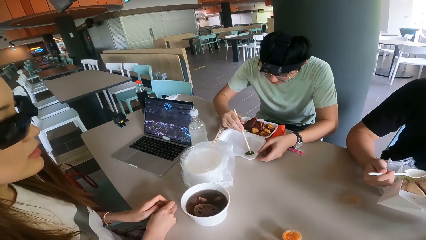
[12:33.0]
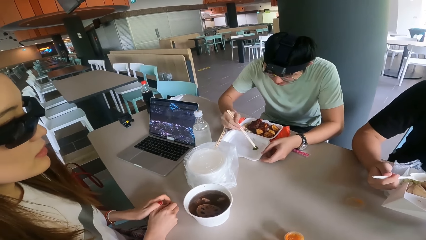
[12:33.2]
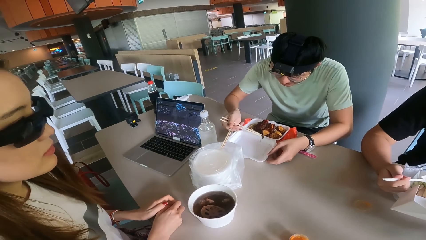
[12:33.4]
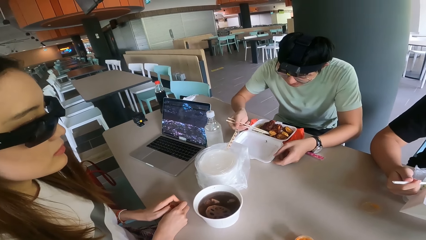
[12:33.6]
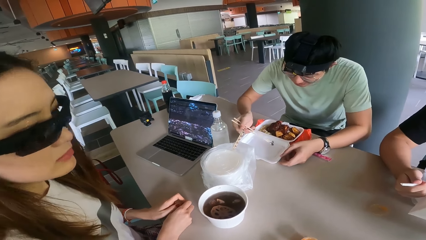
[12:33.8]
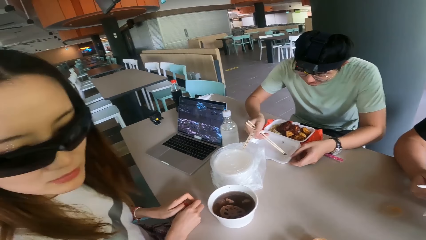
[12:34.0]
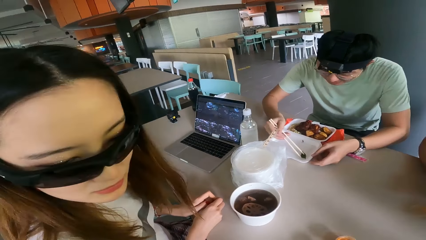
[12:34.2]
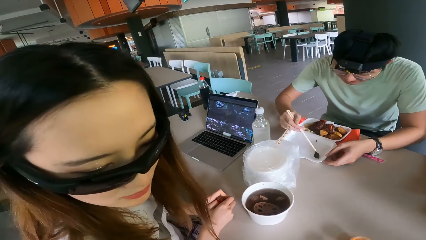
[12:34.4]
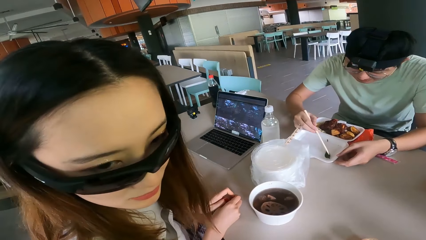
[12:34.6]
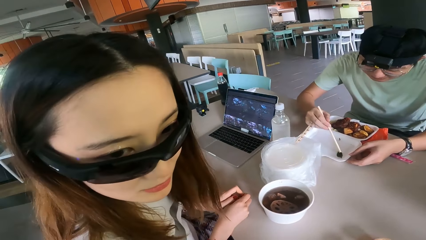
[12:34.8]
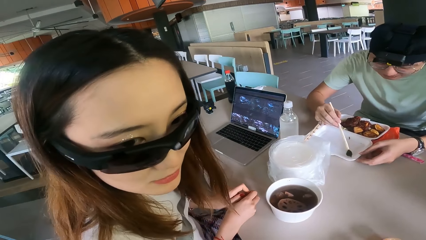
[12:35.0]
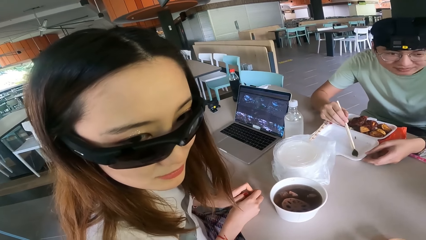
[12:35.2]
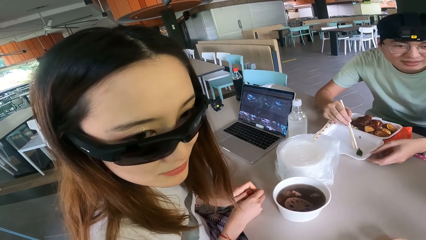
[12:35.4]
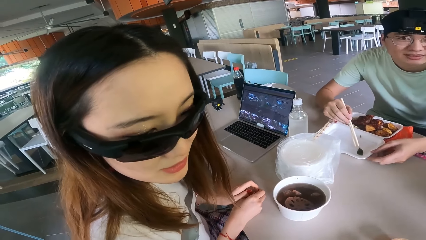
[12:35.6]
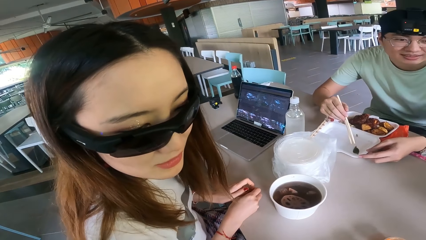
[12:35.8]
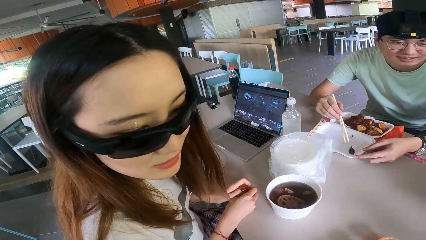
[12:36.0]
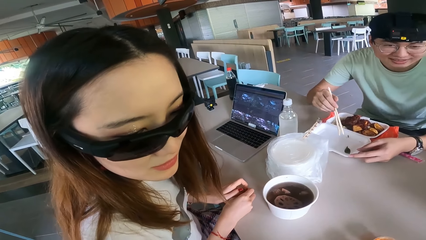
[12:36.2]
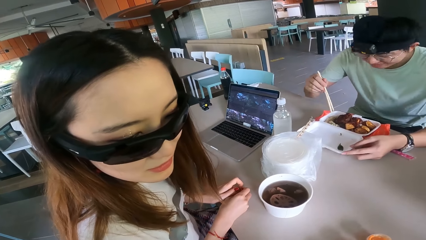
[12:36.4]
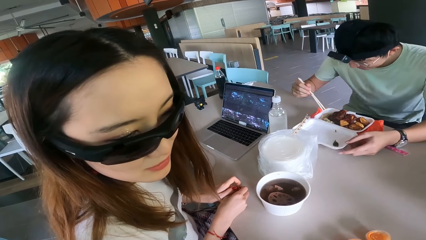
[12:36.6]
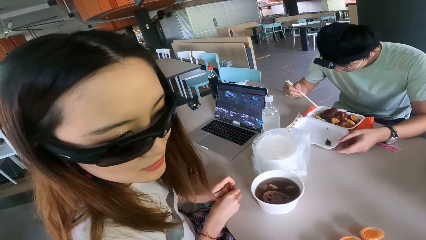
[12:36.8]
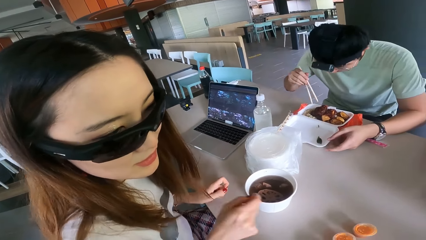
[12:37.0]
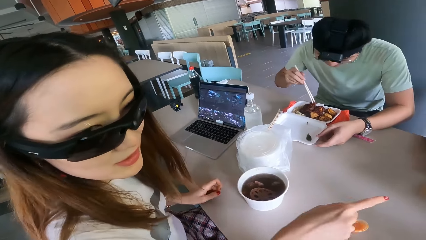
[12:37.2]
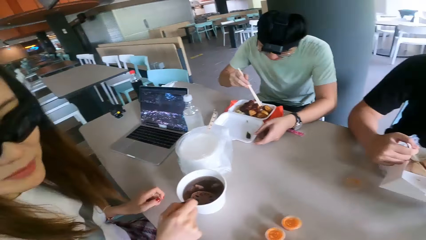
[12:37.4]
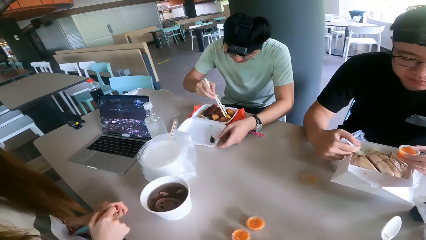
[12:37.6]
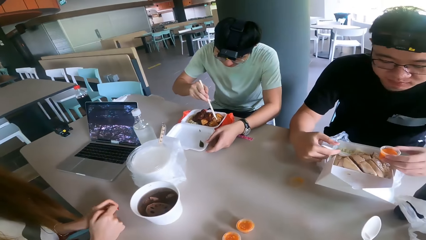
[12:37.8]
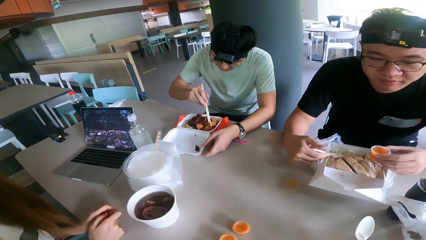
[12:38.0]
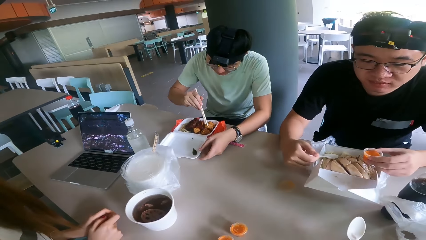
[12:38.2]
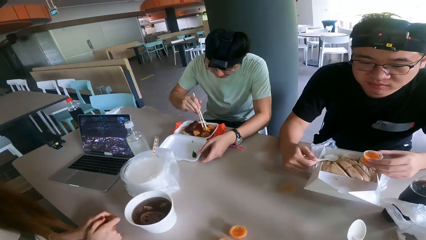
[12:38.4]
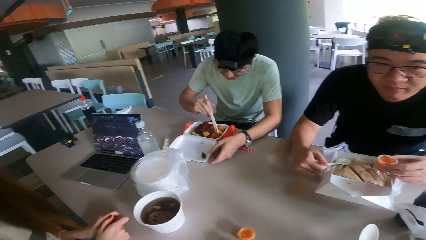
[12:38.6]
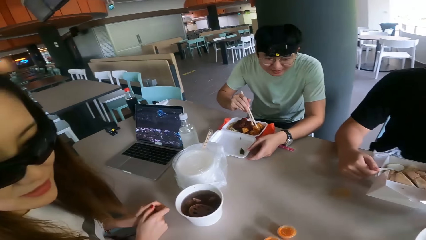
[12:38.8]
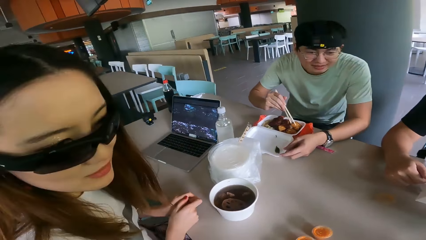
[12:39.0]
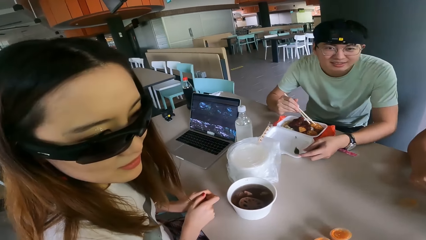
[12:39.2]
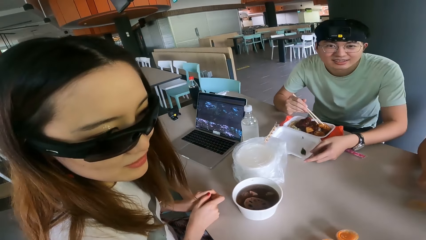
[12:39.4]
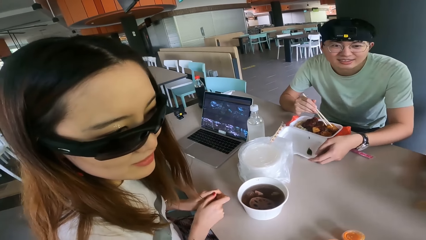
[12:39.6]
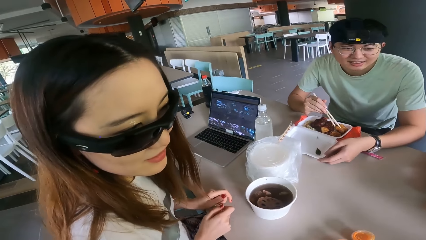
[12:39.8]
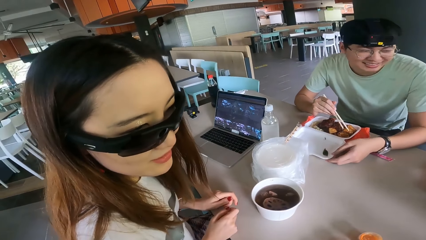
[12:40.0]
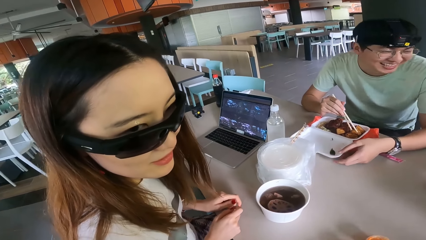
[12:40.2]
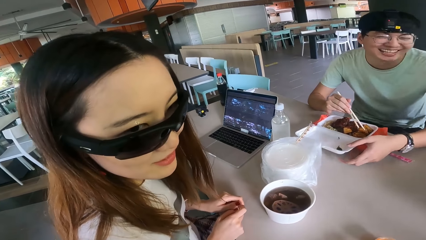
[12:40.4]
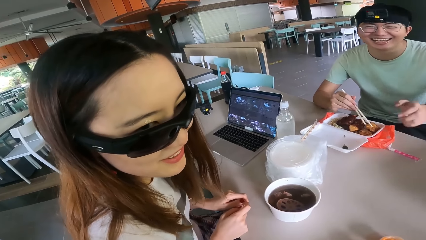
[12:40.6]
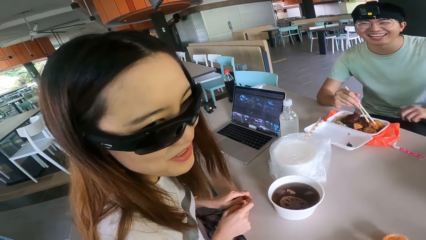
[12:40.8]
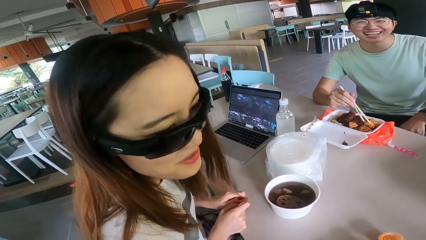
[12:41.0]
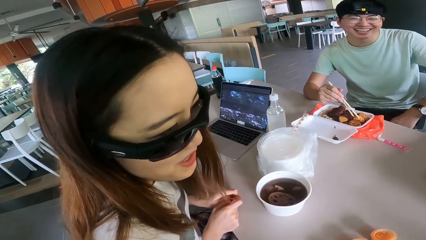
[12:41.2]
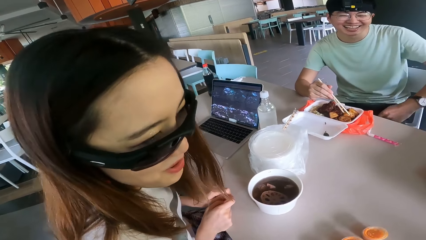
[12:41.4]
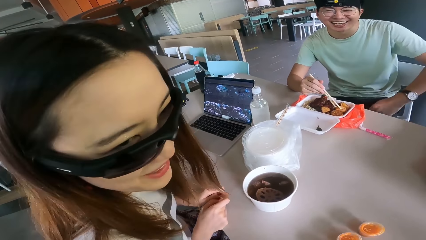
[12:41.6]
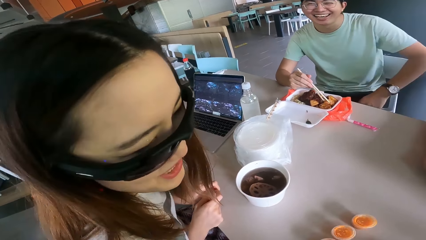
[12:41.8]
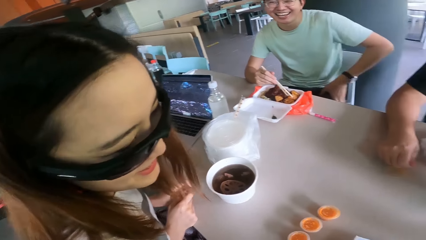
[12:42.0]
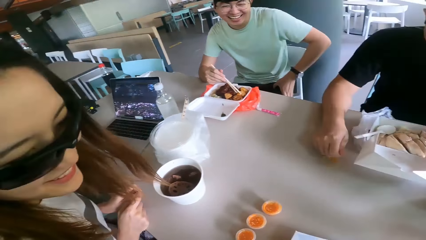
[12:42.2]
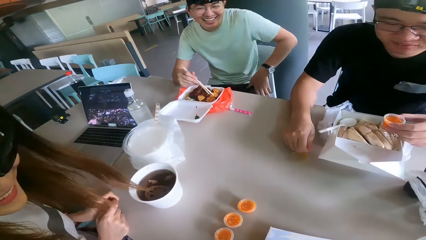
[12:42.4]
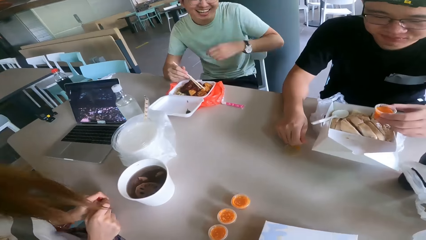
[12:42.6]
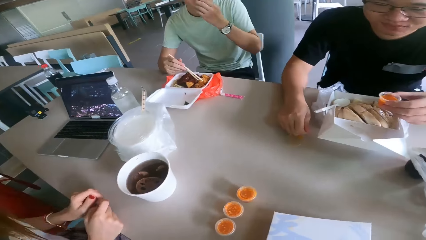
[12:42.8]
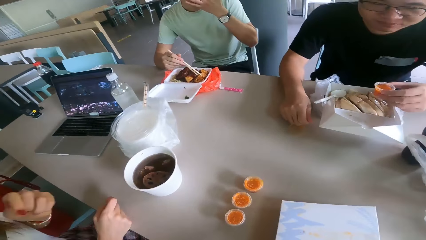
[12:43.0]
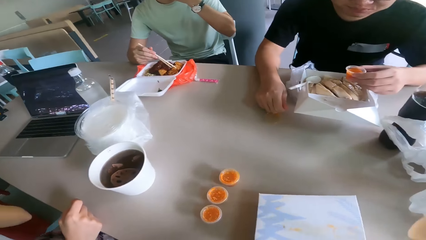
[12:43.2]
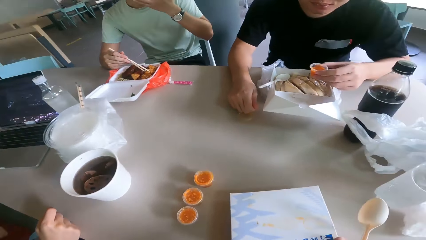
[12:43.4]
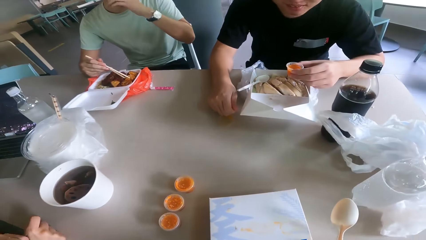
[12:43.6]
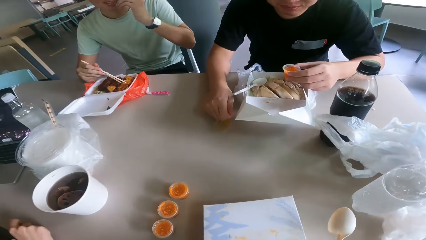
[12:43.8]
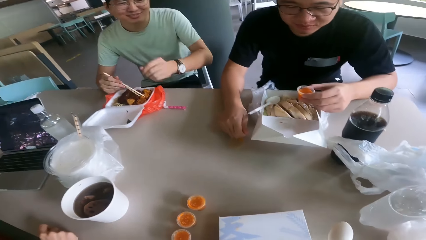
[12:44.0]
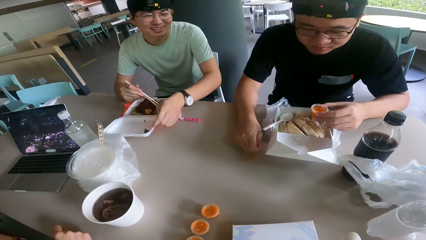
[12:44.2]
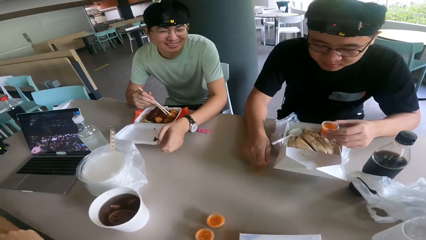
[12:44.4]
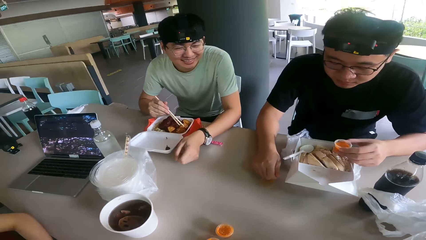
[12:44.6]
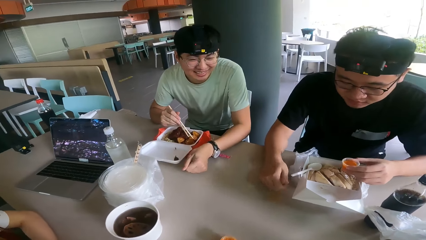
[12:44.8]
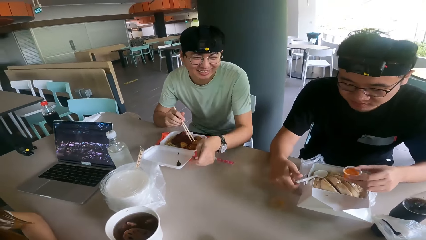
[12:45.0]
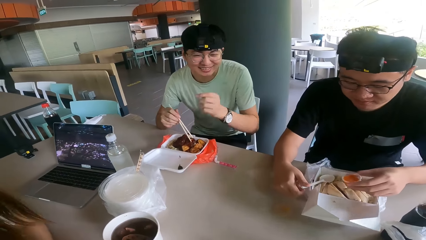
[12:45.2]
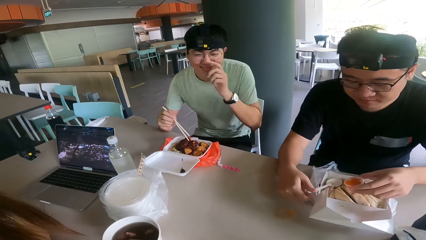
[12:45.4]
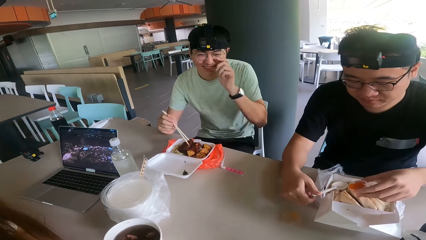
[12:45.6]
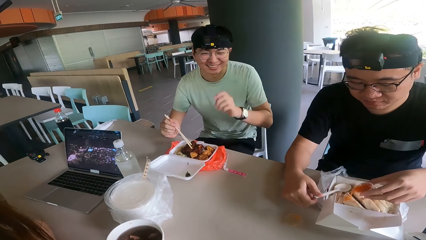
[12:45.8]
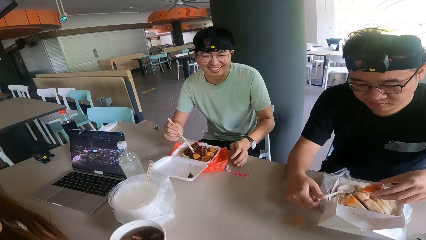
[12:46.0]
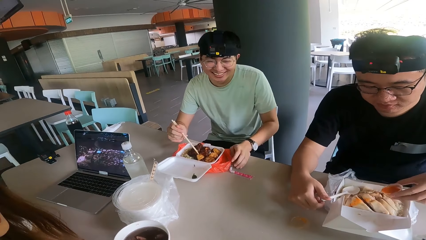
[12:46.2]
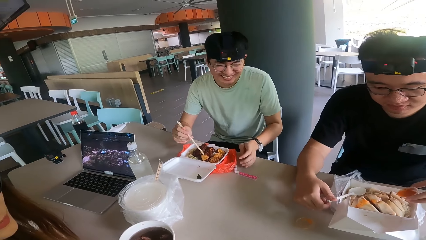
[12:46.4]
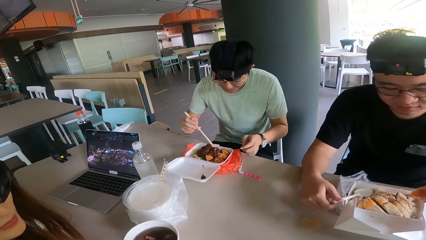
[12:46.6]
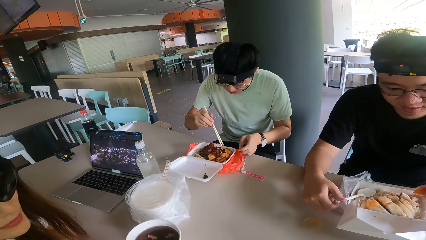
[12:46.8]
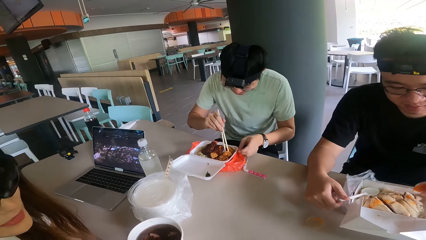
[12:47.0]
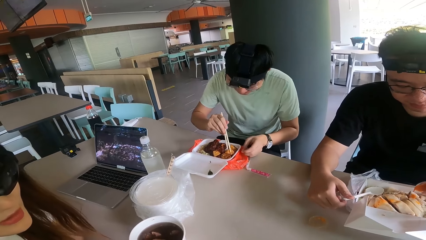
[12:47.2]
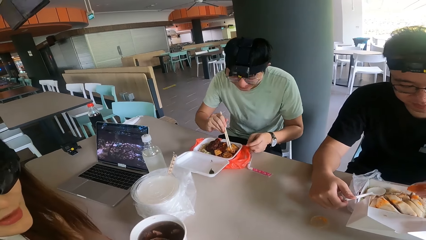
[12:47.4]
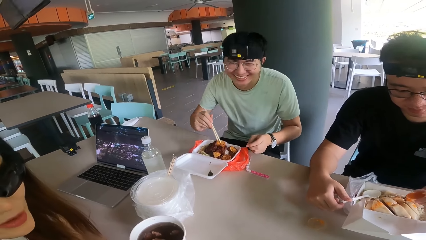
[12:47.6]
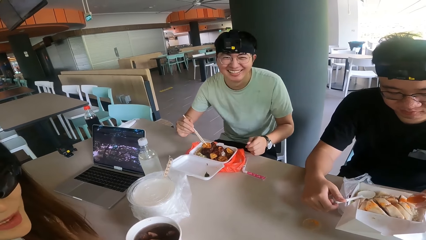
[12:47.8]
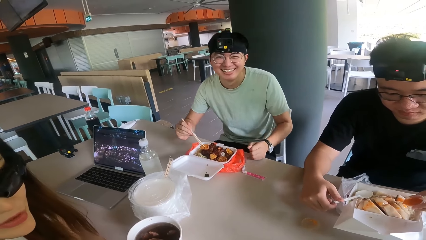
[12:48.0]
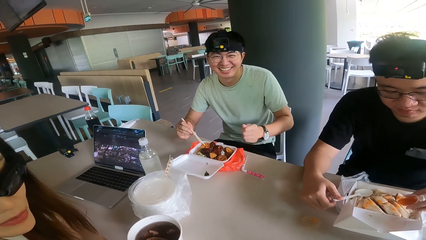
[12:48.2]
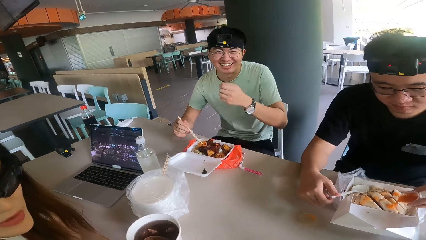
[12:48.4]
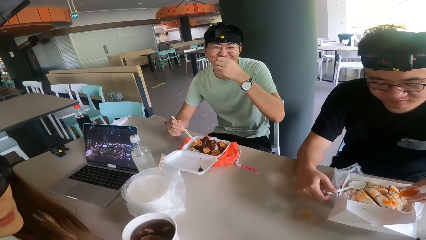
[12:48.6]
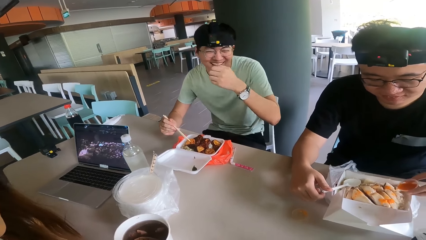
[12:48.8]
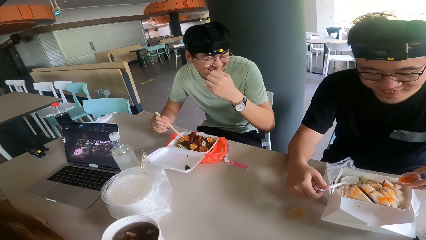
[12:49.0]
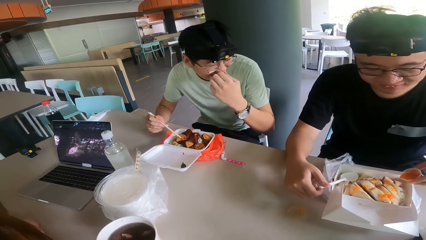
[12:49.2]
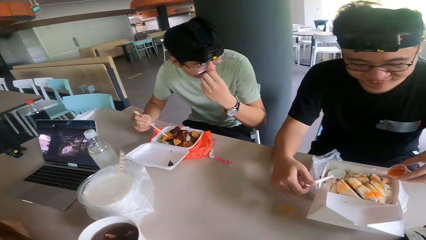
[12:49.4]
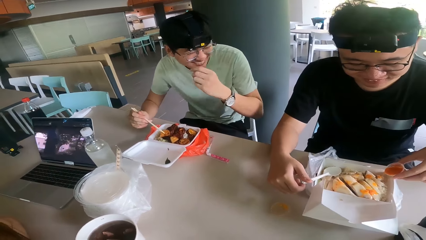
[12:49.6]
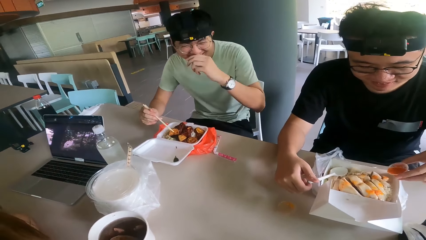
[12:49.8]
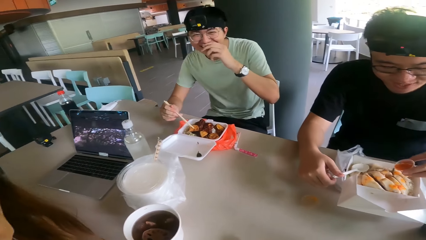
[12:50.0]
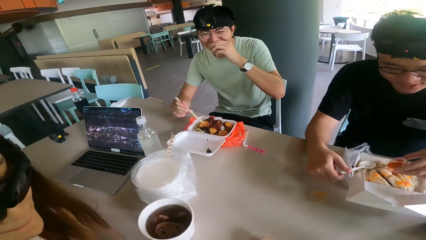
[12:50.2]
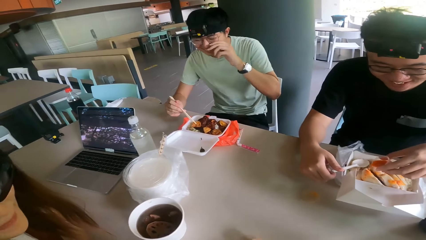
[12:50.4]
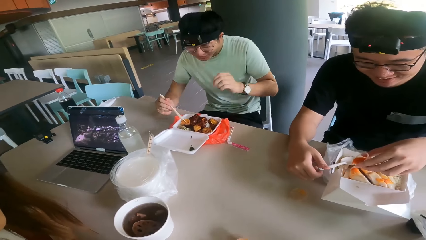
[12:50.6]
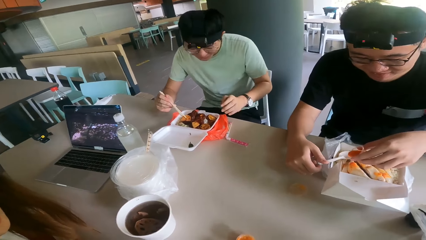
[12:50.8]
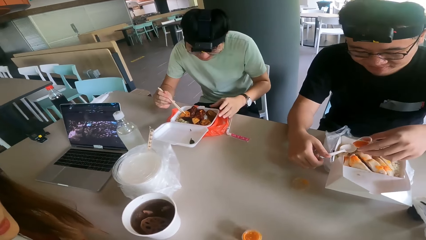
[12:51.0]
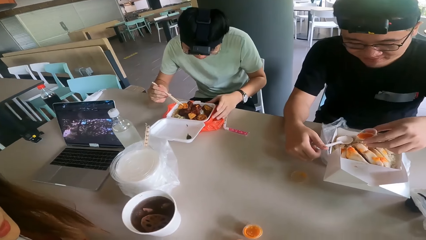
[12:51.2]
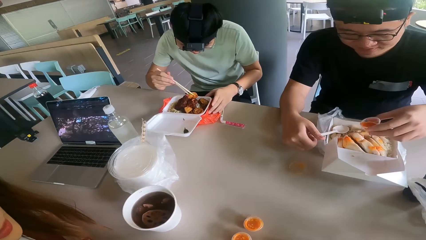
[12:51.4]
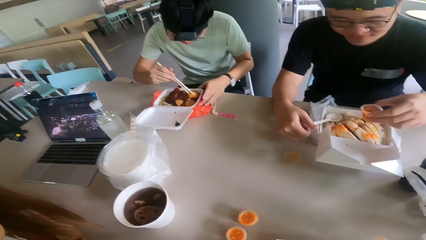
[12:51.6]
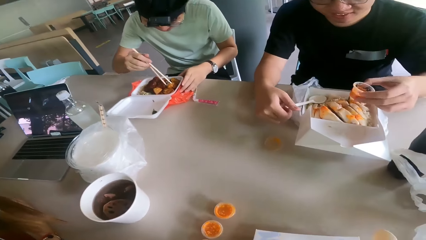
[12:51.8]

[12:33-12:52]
The camera wearer looks at a person. They talk with a lady. Another person holds the cup. A third person looks at another person.
